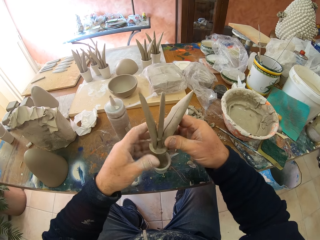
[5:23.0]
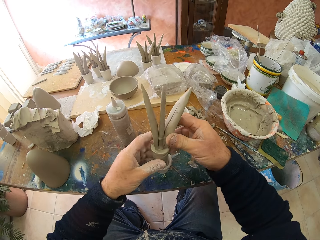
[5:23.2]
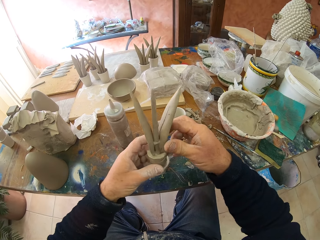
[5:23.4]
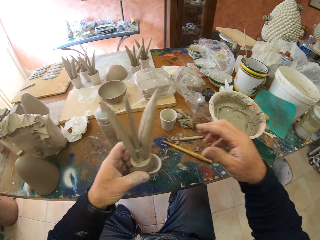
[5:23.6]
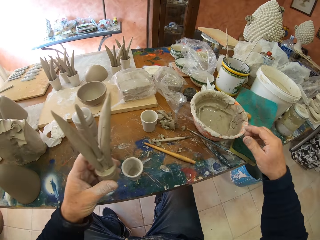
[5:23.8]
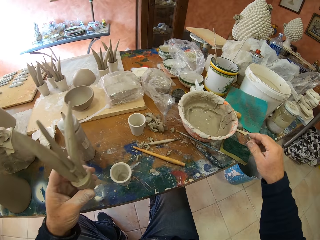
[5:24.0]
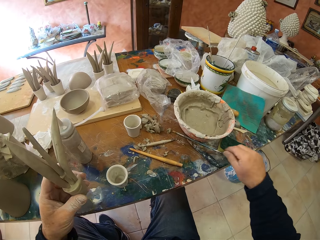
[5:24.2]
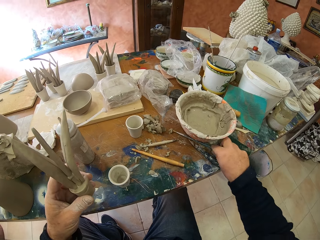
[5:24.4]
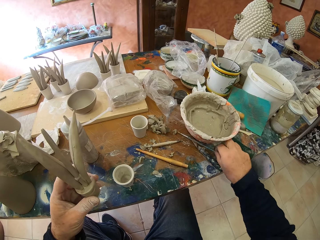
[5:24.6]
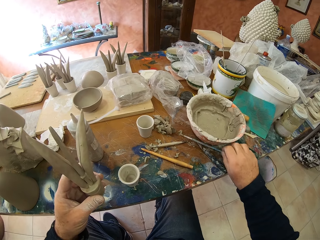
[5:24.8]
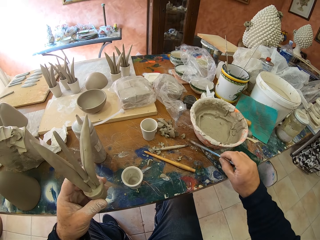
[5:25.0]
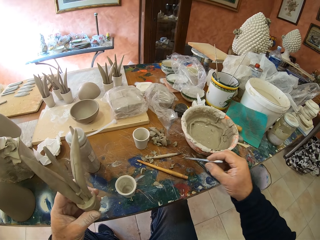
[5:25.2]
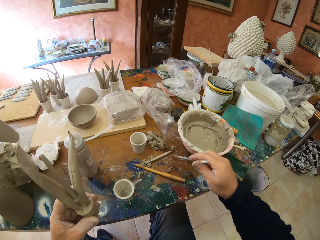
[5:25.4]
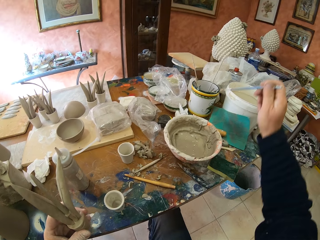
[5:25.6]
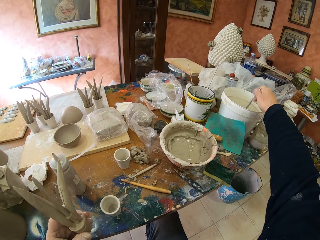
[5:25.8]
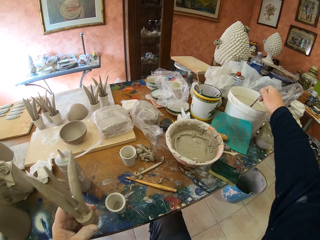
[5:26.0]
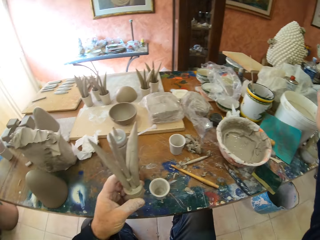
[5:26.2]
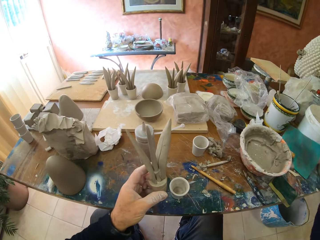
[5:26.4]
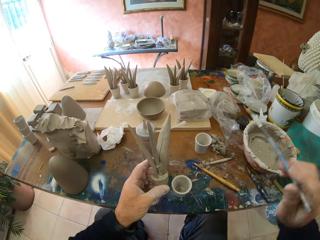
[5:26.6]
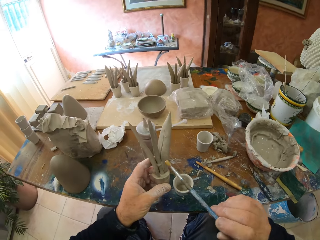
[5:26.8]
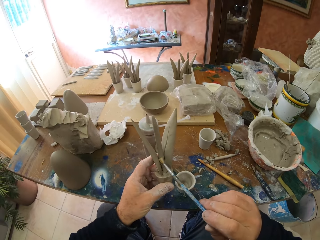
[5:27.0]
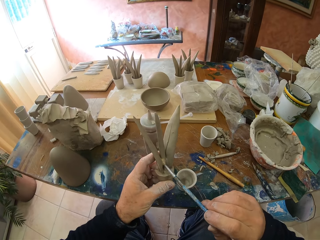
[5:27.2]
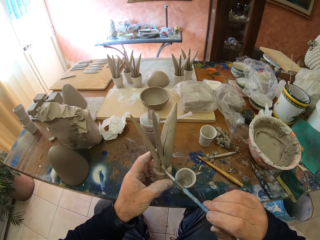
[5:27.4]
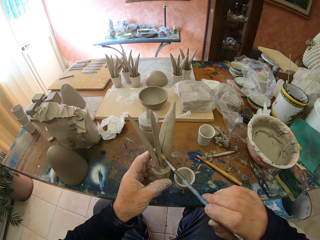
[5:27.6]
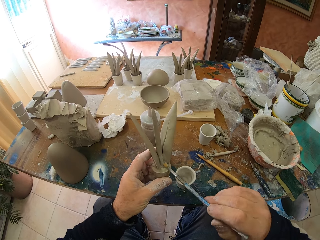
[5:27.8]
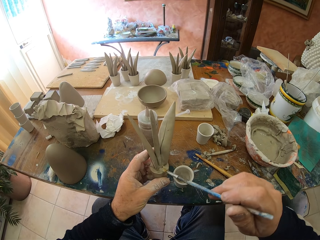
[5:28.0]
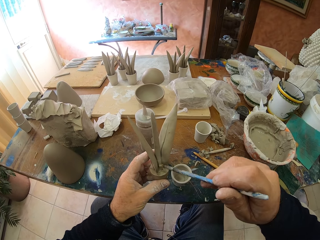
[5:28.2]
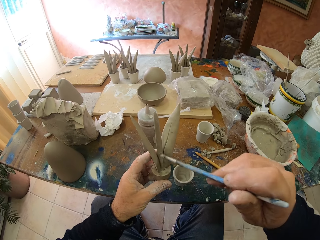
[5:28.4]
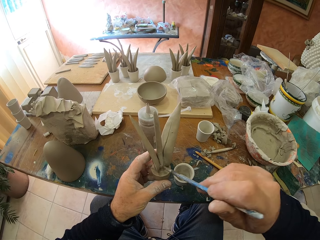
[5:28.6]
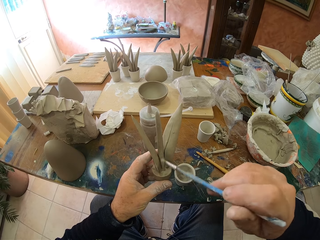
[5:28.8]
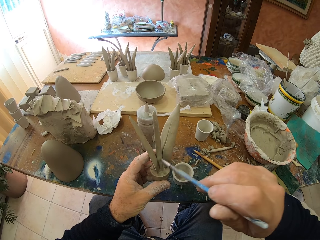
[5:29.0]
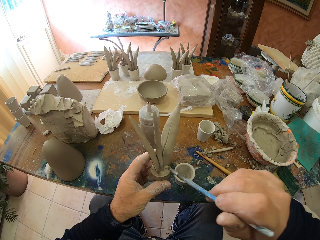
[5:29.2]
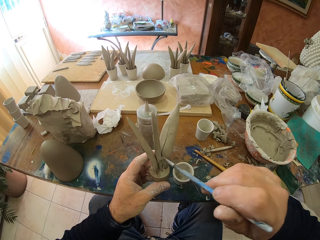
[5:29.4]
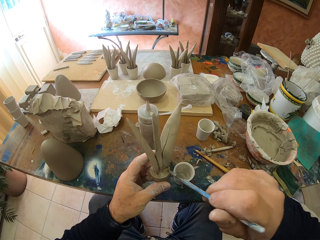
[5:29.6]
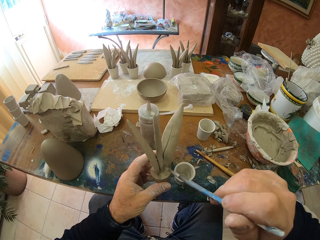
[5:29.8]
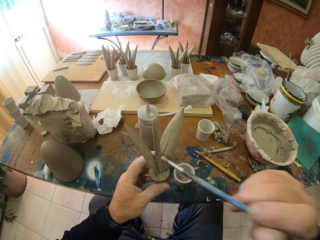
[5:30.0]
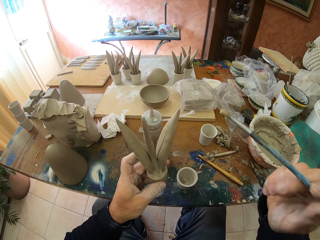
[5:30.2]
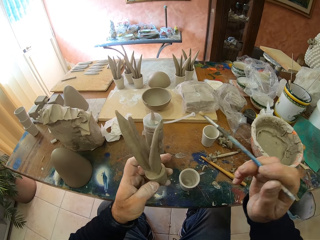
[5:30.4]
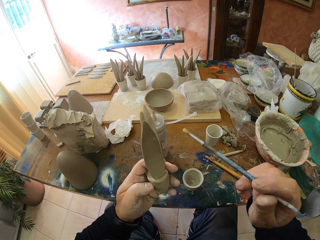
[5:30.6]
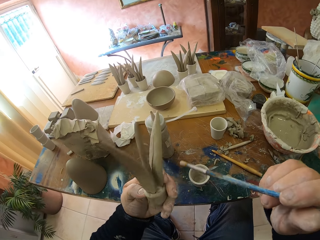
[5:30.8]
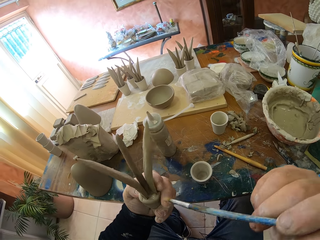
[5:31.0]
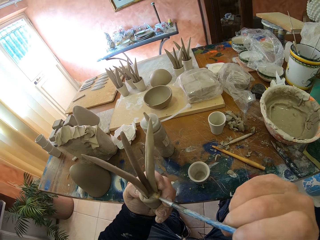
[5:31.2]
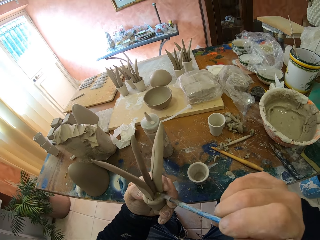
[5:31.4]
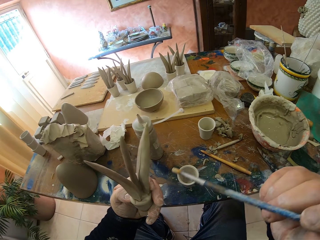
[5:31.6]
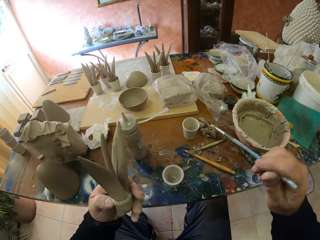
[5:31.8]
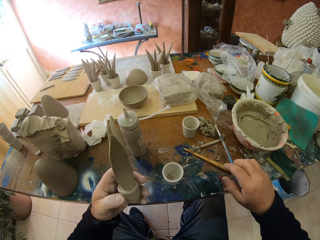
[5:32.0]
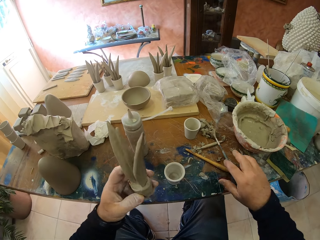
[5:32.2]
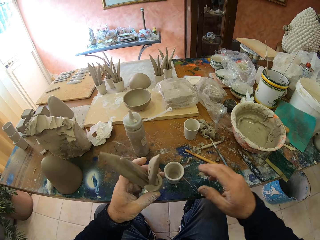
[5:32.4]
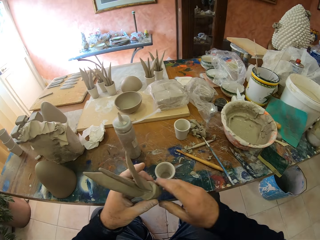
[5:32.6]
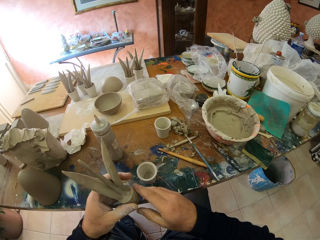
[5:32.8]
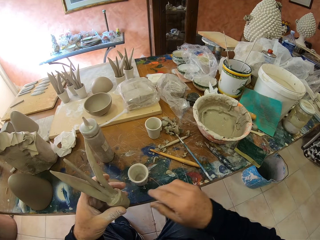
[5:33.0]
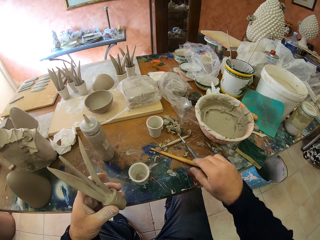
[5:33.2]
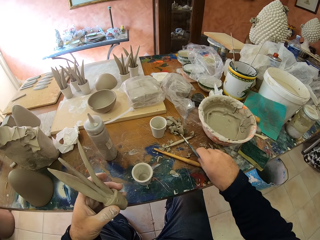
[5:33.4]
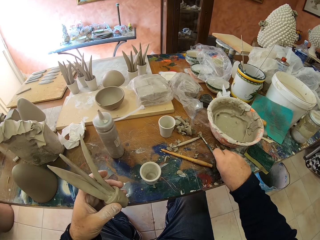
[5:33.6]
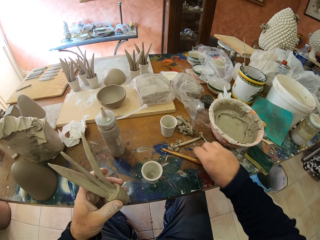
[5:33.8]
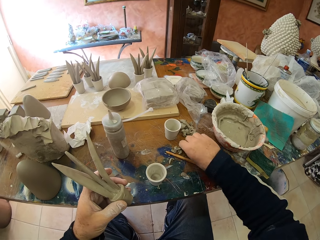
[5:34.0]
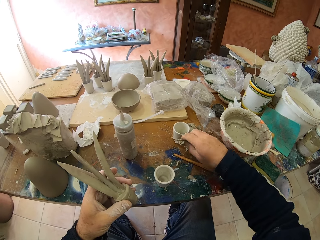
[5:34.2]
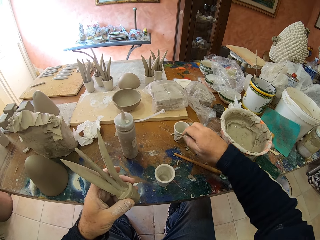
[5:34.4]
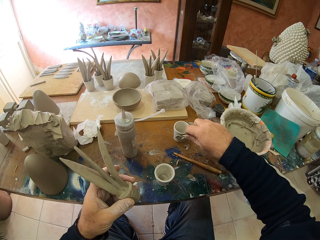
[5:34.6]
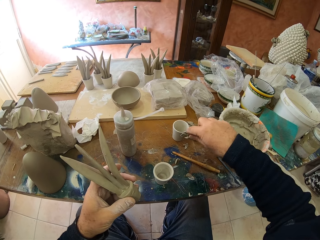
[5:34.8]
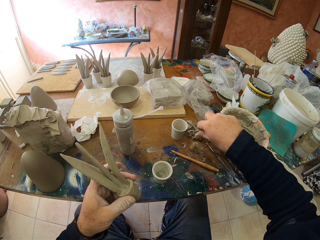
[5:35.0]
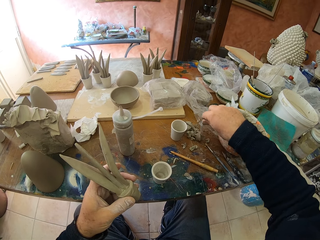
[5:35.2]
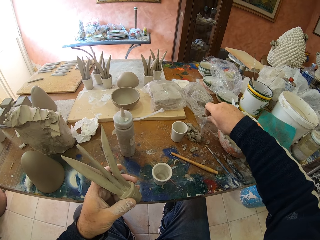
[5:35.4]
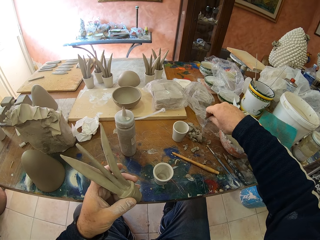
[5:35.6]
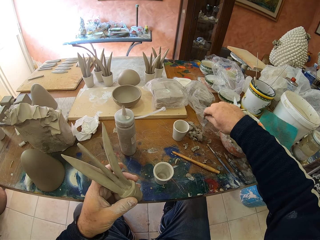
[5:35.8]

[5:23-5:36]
The camera wearer removes the sculpt from the container. They grab a brush. They dip the brush in water. They paint the clay. They polish the sculpt. They put the brush on the table.

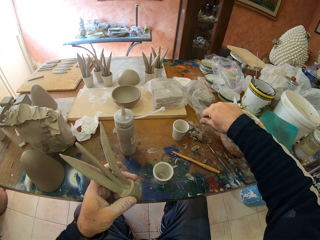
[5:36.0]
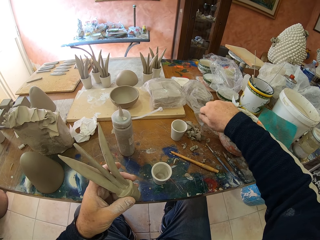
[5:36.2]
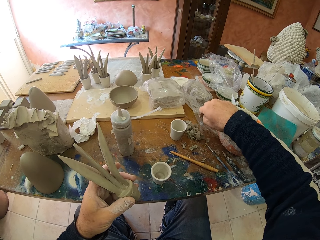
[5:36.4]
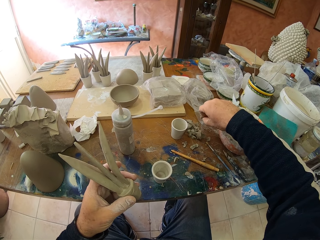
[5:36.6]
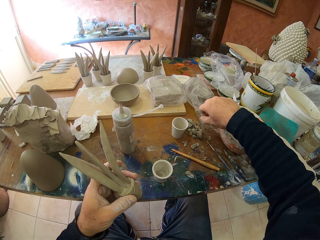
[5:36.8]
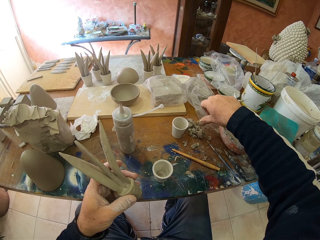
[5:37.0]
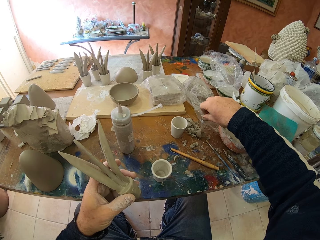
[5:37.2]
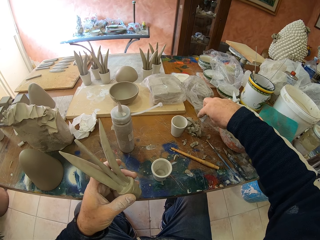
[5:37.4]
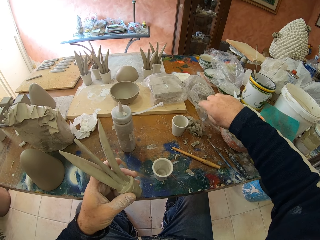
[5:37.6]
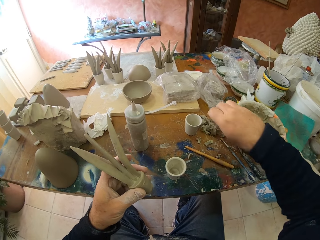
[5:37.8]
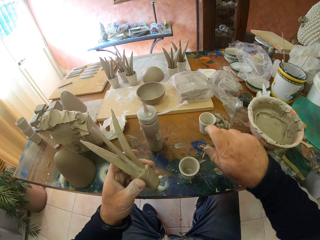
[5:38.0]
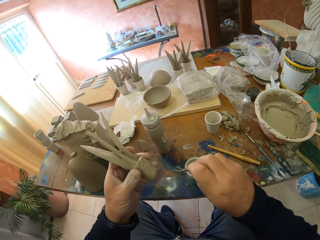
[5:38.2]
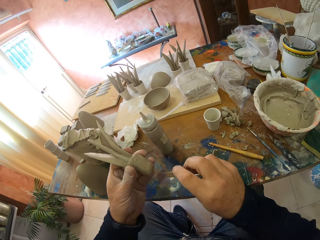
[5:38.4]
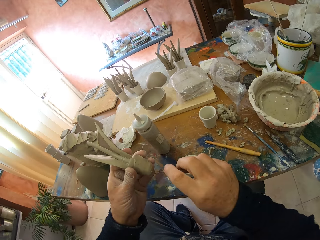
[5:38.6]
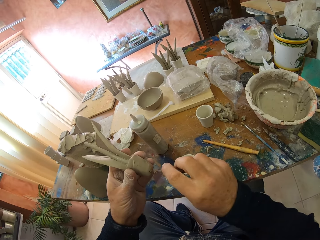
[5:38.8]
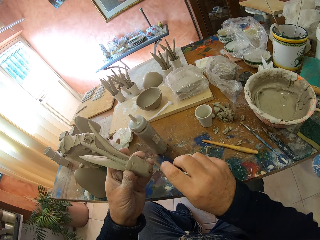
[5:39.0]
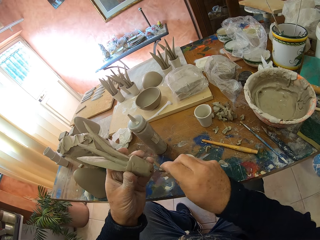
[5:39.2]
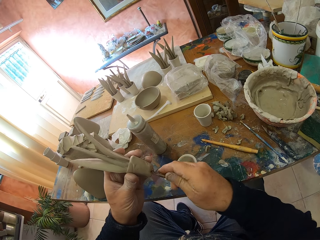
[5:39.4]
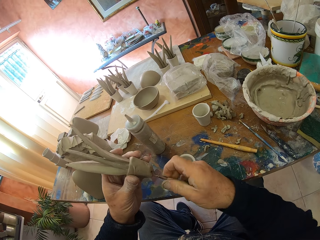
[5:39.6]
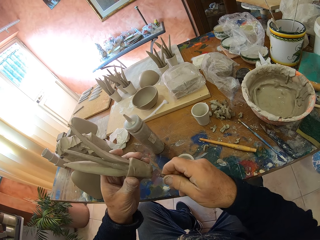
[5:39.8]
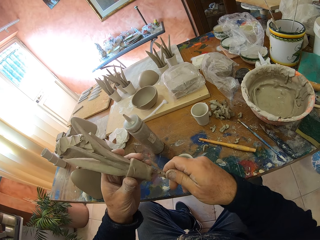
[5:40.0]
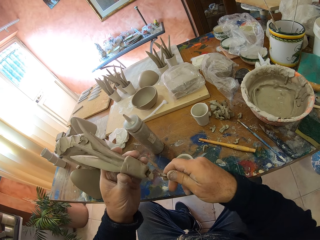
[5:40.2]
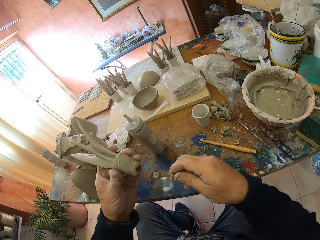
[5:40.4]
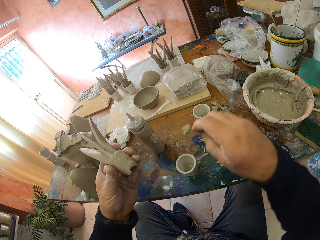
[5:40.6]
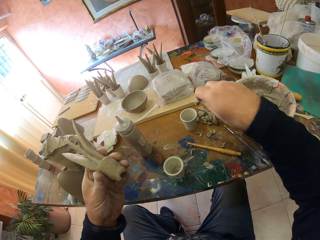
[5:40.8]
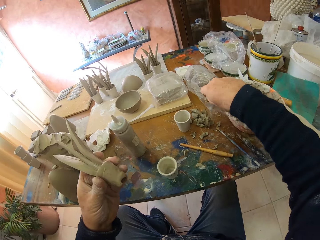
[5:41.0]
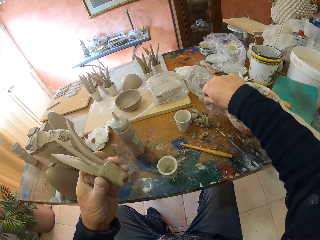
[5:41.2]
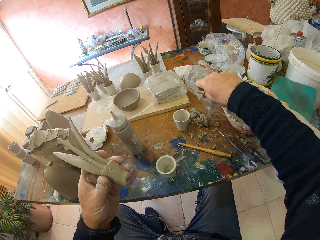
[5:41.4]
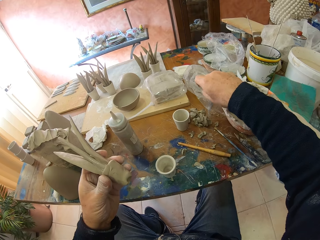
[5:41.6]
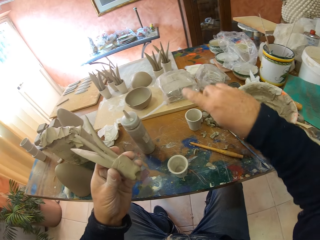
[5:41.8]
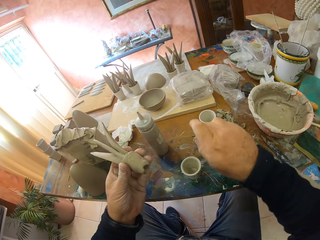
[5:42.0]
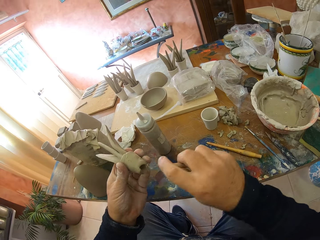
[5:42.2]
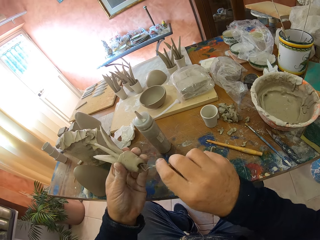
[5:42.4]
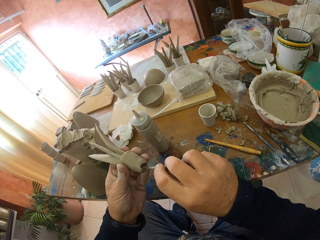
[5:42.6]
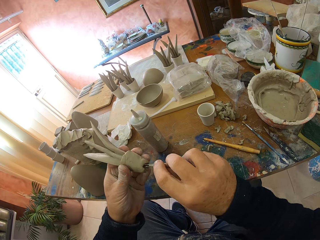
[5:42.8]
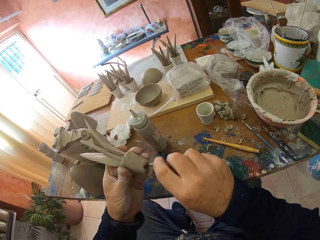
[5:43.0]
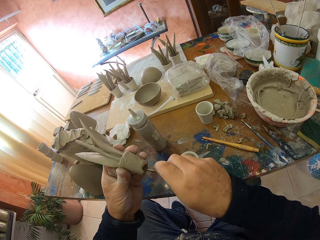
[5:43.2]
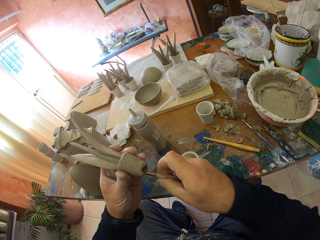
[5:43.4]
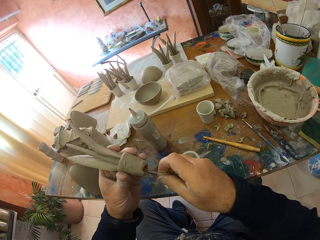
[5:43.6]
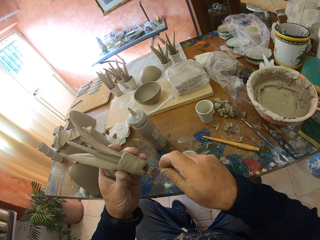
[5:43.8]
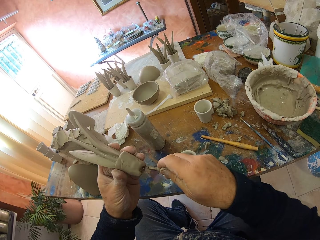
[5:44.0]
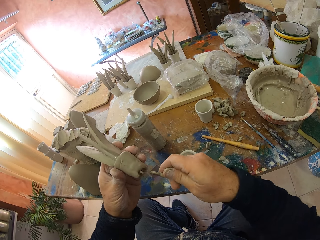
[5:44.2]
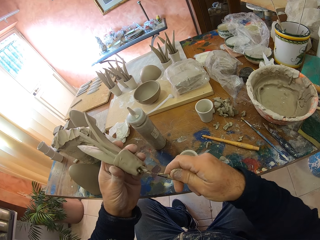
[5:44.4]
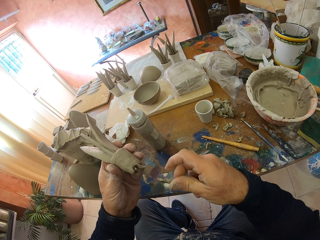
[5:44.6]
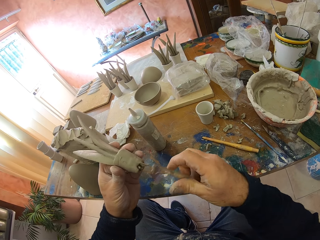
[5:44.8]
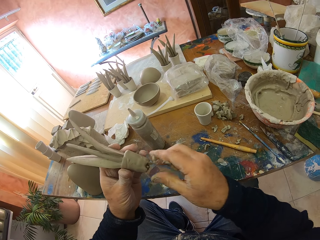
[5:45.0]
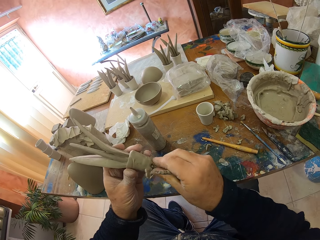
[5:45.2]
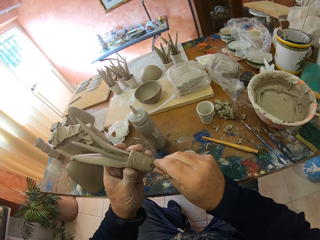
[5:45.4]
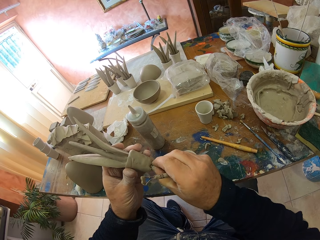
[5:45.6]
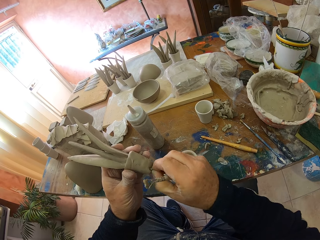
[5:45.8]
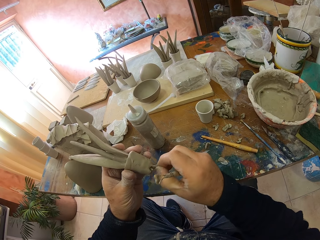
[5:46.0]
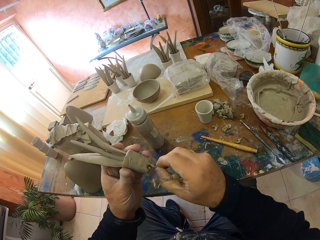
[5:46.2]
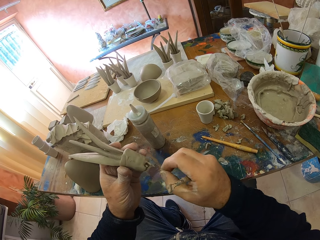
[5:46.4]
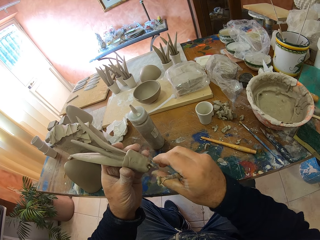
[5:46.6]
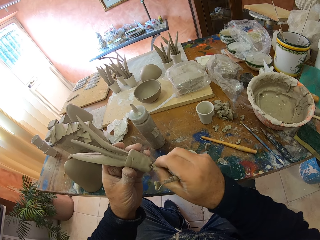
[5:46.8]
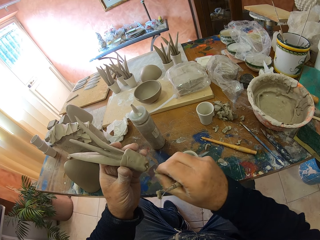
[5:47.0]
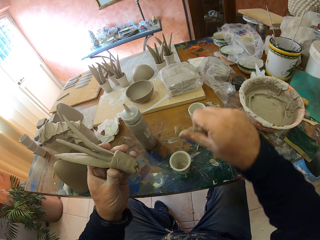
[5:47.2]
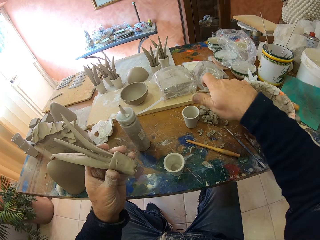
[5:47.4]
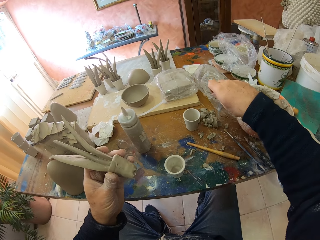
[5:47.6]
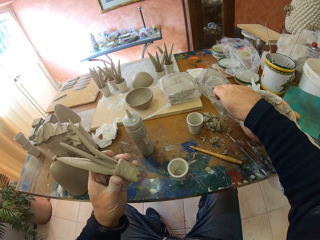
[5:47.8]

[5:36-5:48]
The camera wearer picks up a sculpting tool. They make a hole in the clay.
